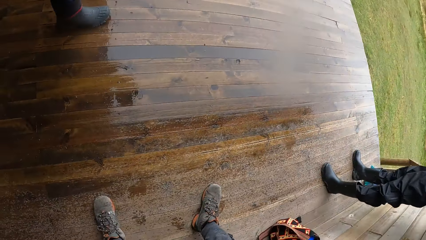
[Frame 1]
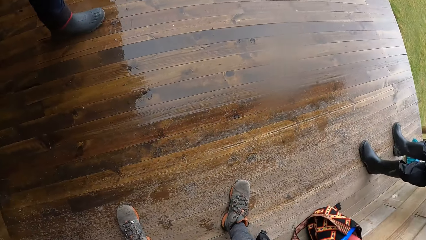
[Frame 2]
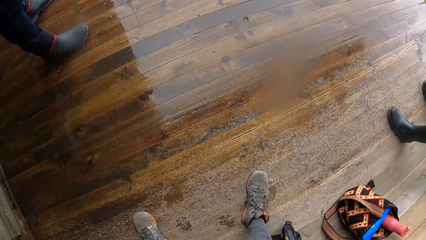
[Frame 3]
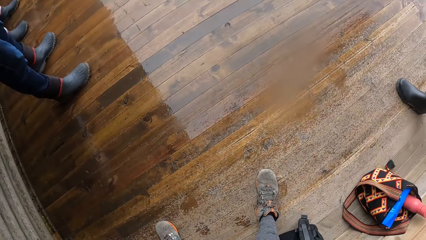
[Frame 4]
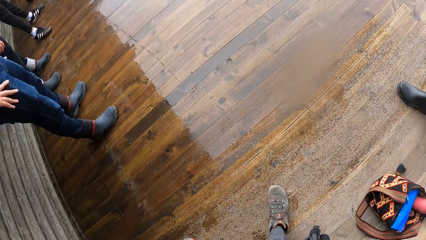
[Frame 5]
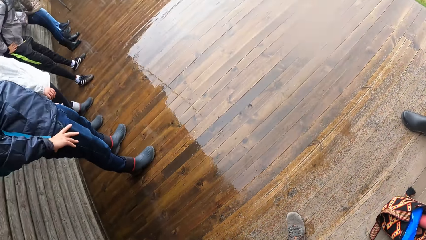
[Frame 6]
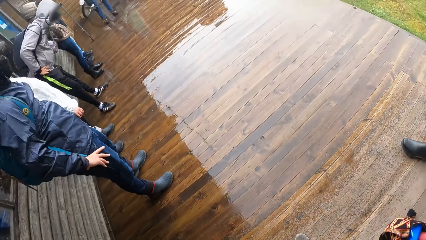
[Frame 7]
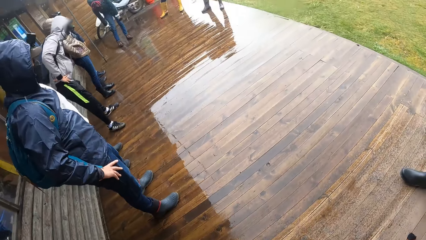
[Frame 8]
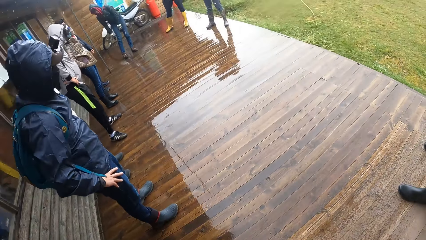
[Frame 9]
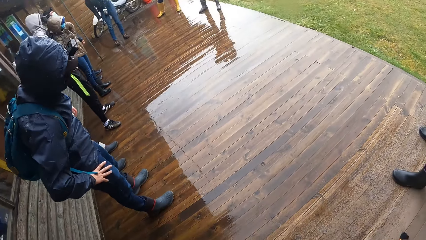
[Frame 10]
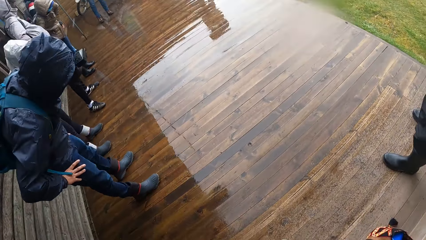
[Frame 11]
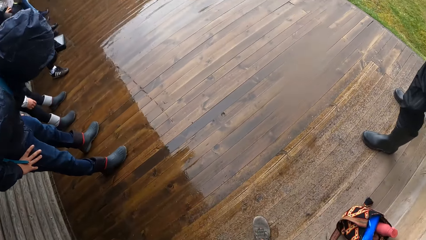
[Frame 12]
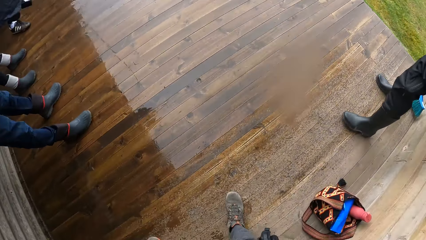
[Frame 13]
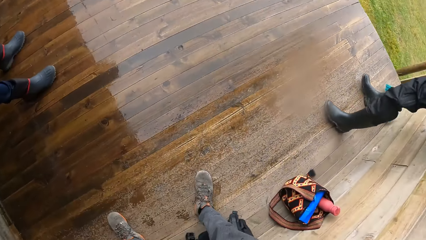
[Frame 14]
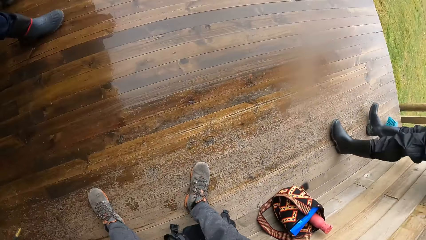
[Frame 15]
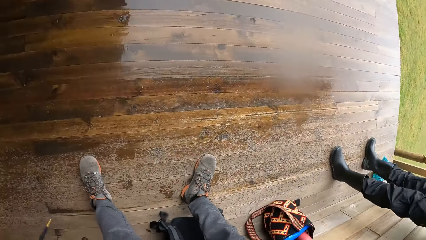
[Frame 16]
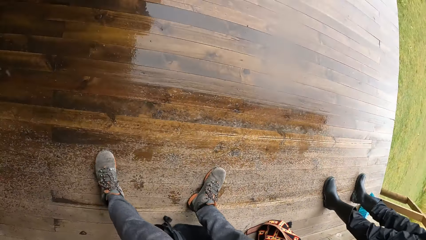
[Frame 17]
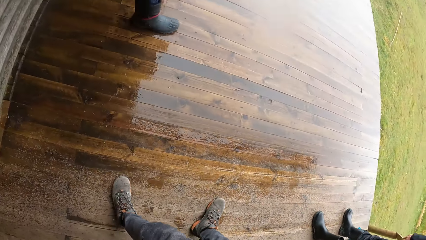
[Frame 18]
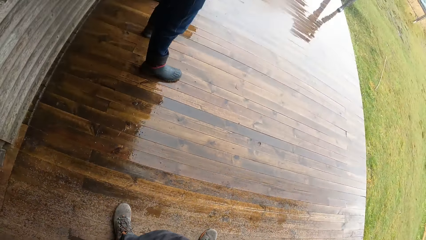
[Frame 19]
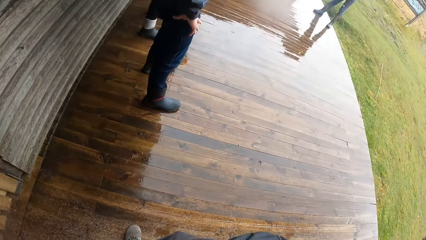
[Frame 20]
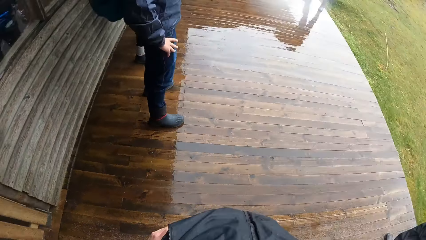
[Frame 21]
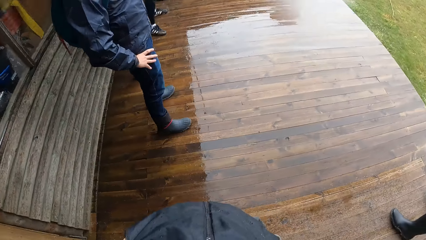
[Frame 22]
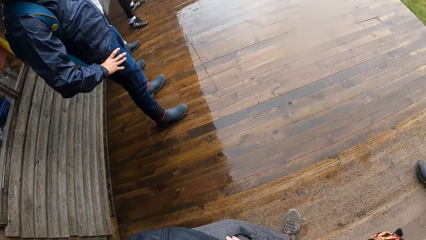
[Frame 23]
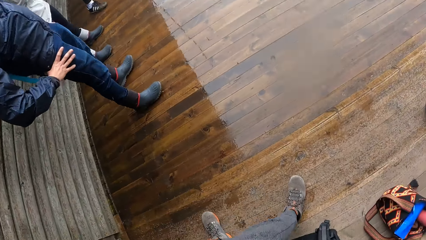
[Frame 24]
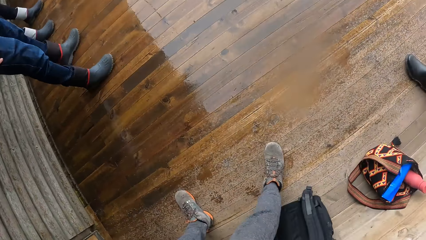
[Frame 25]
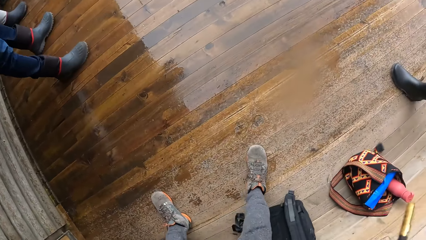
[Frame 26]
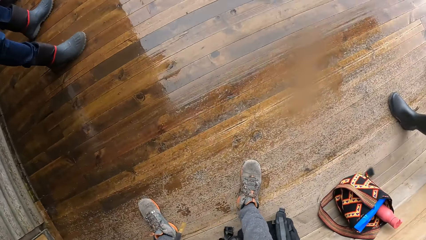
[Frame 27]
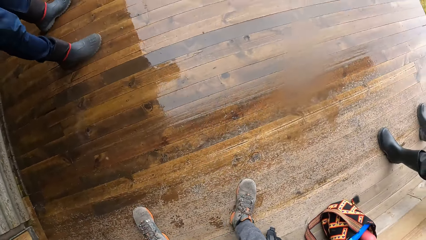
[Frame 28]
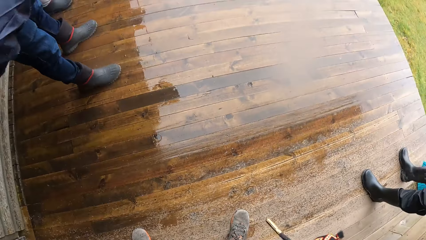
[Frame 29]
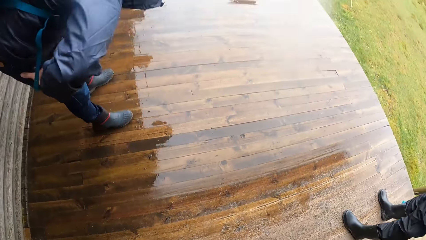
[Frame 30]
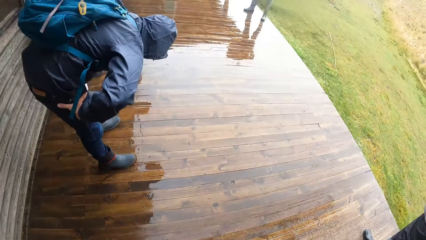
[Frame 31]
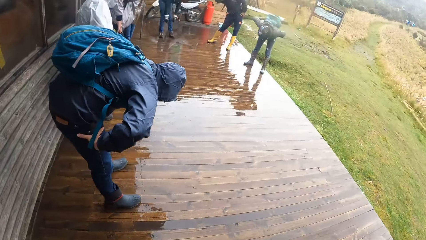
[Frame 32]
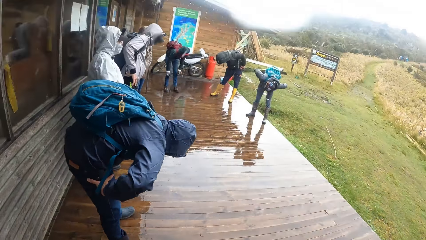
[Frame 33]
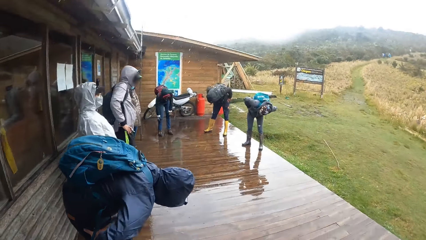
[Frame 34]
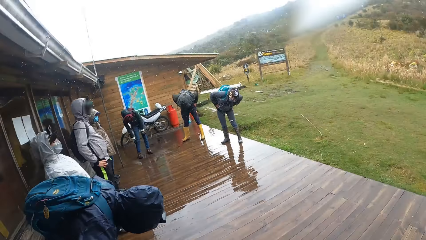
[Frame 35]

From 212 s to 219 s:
The camera wearer shakes his head.

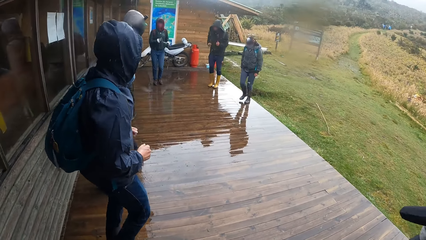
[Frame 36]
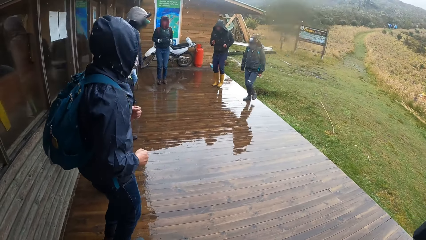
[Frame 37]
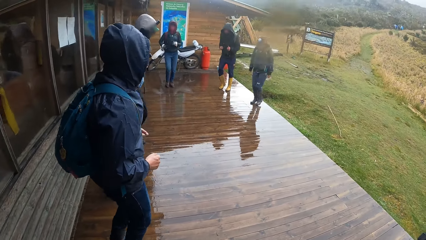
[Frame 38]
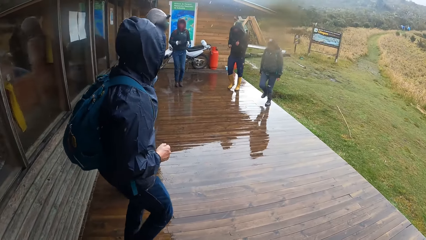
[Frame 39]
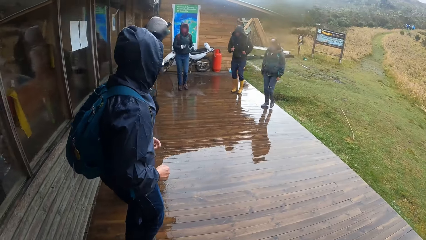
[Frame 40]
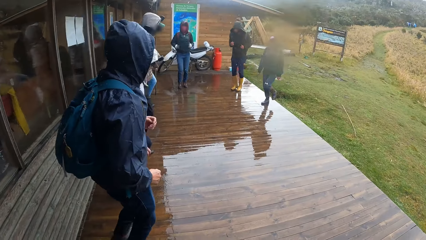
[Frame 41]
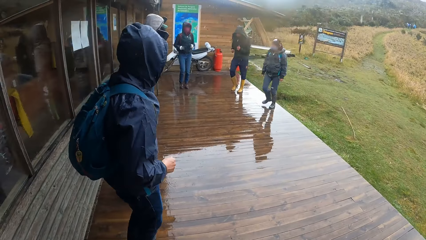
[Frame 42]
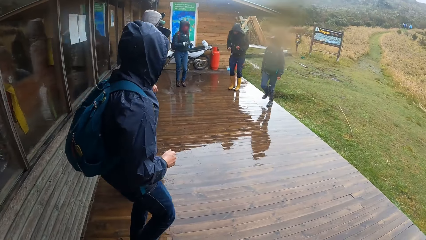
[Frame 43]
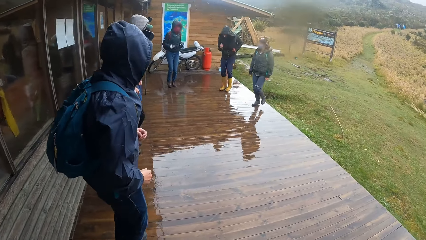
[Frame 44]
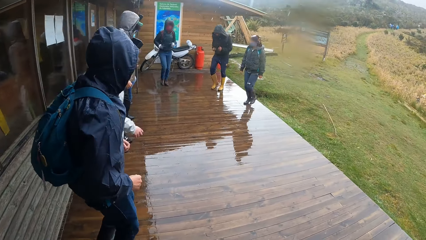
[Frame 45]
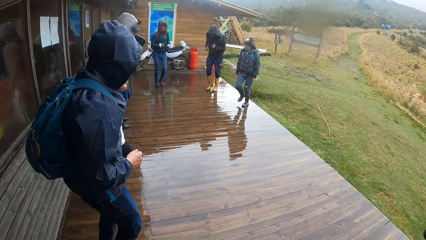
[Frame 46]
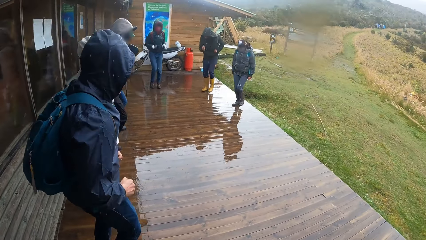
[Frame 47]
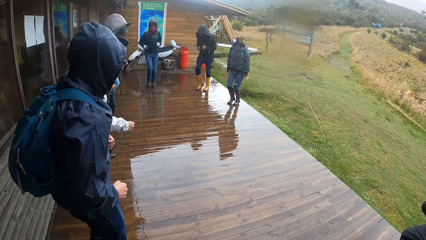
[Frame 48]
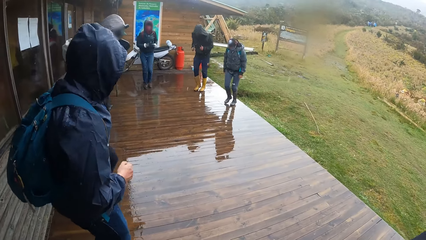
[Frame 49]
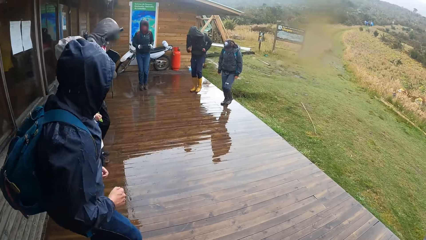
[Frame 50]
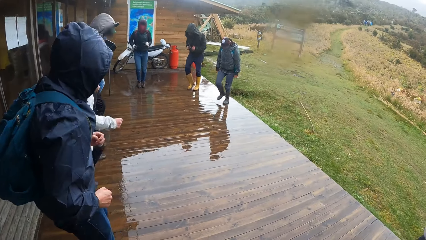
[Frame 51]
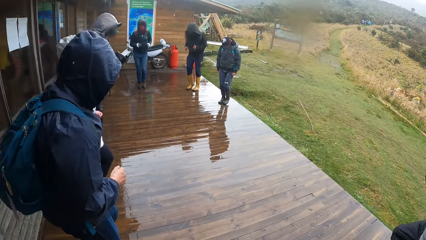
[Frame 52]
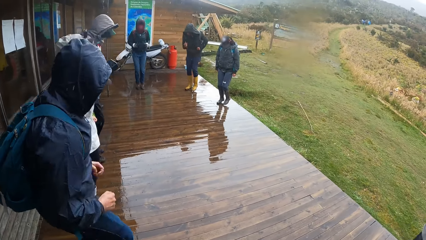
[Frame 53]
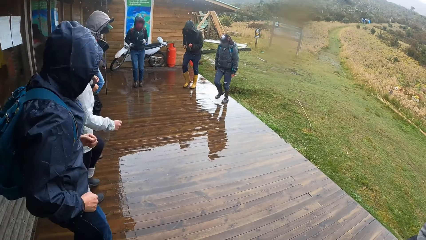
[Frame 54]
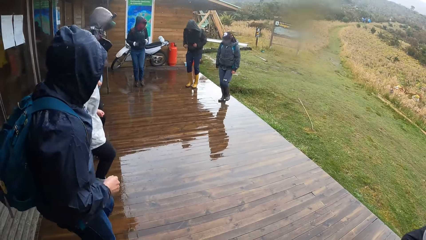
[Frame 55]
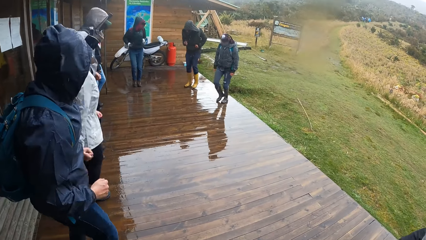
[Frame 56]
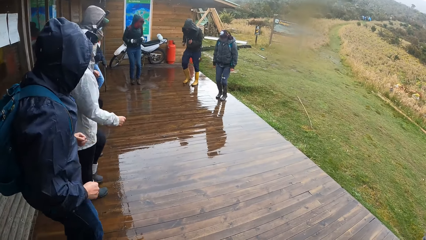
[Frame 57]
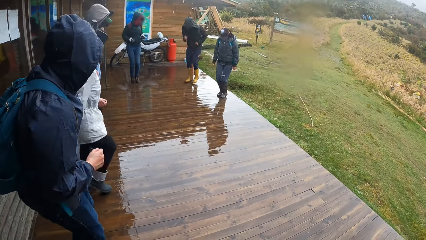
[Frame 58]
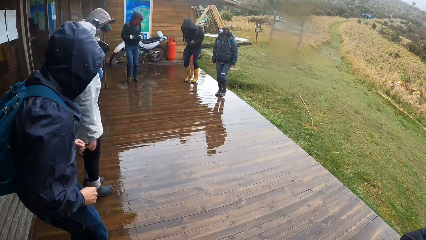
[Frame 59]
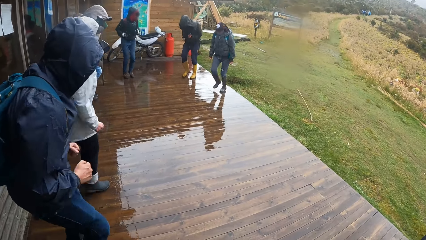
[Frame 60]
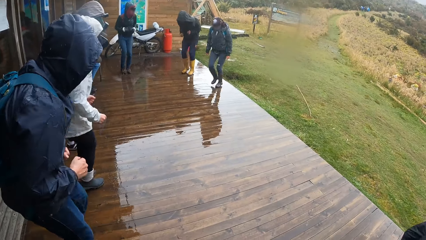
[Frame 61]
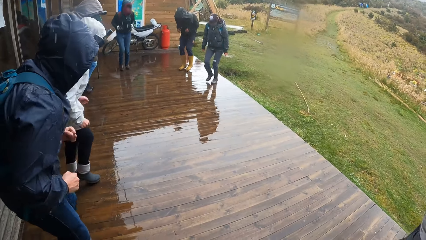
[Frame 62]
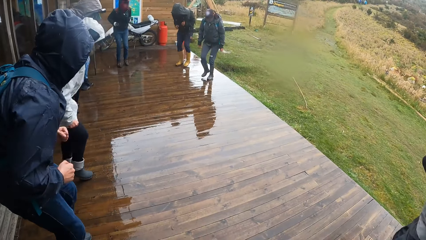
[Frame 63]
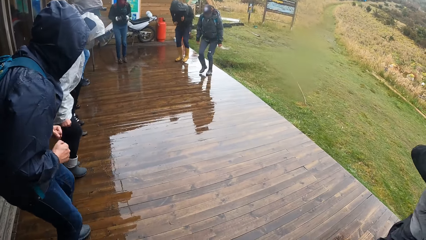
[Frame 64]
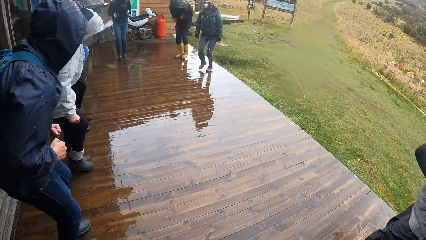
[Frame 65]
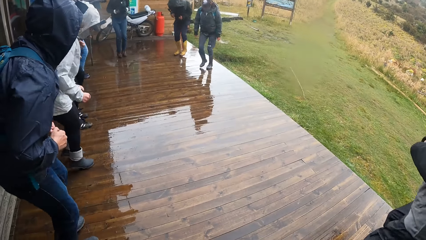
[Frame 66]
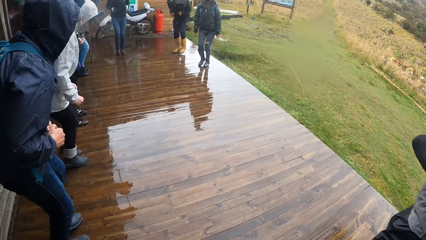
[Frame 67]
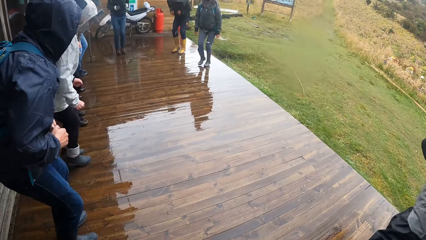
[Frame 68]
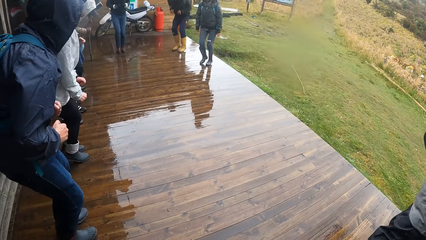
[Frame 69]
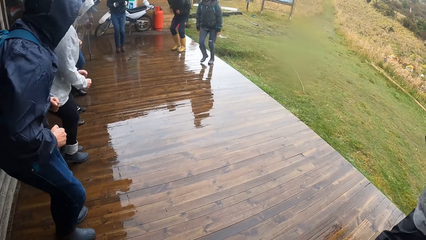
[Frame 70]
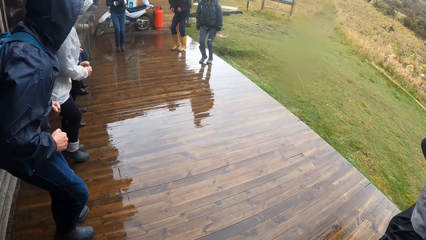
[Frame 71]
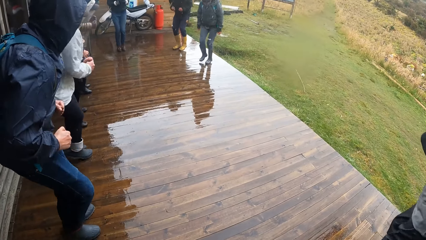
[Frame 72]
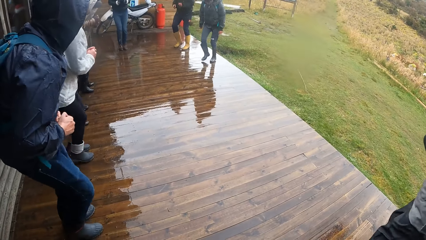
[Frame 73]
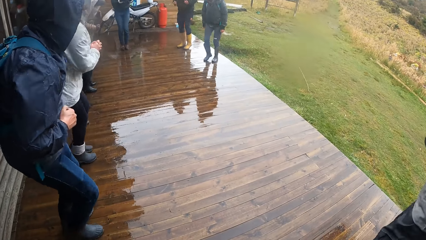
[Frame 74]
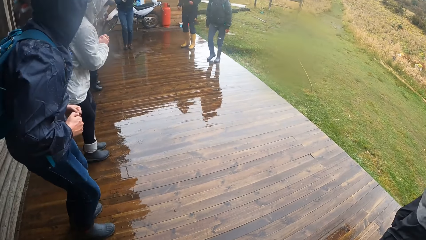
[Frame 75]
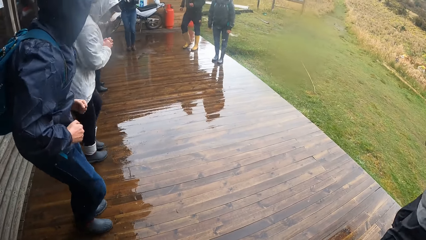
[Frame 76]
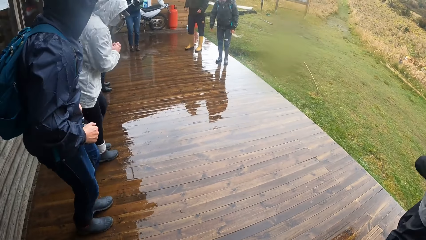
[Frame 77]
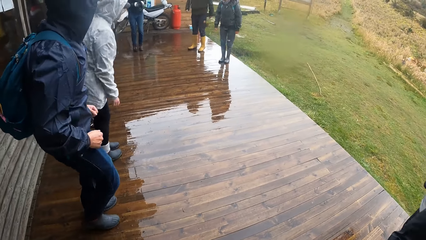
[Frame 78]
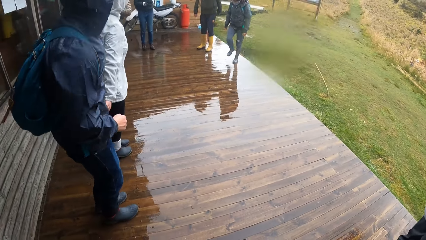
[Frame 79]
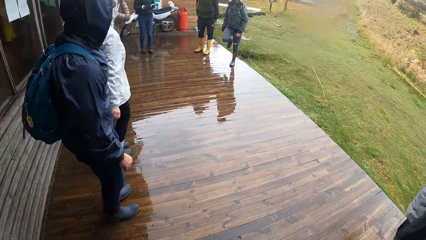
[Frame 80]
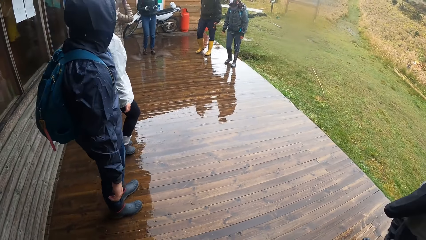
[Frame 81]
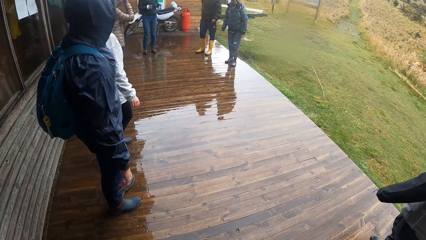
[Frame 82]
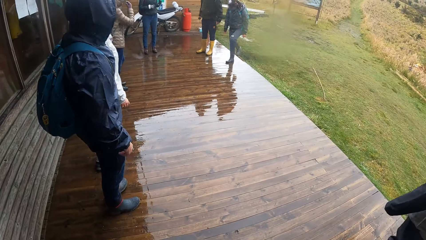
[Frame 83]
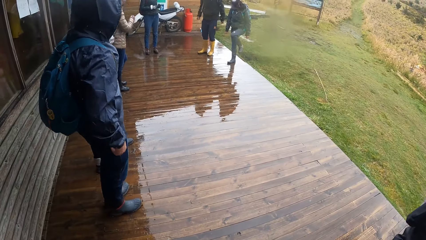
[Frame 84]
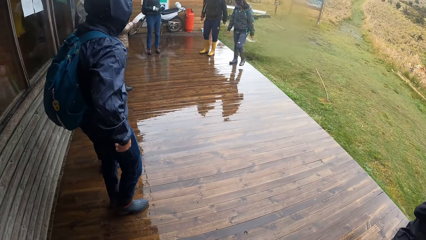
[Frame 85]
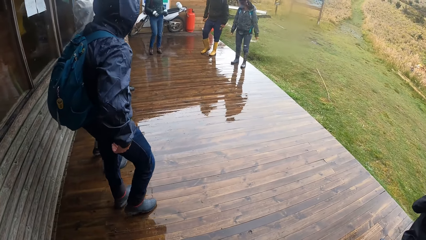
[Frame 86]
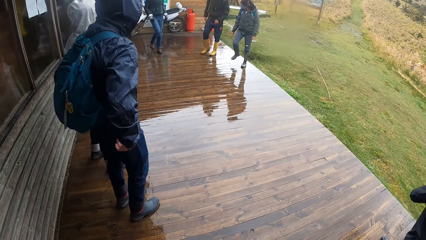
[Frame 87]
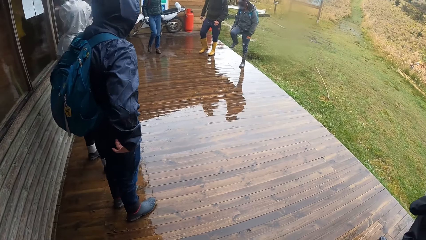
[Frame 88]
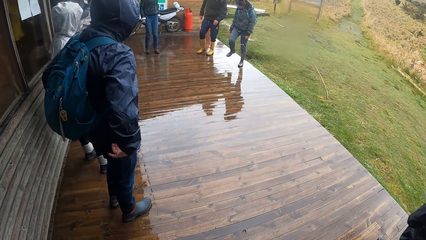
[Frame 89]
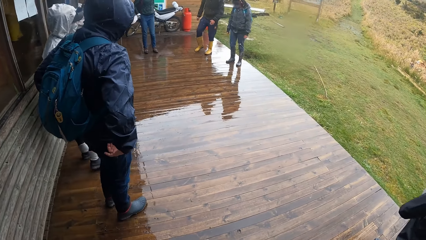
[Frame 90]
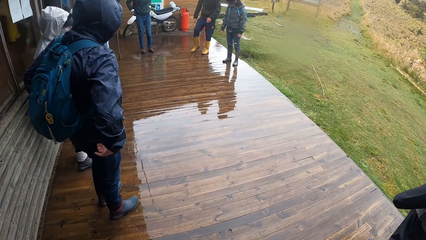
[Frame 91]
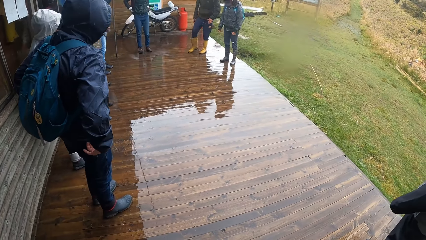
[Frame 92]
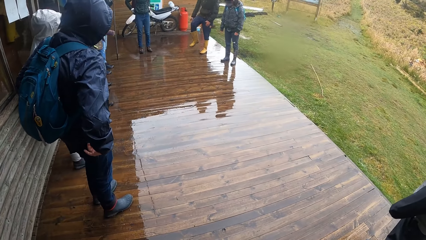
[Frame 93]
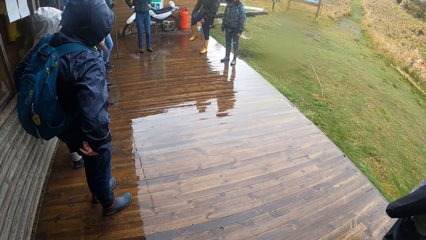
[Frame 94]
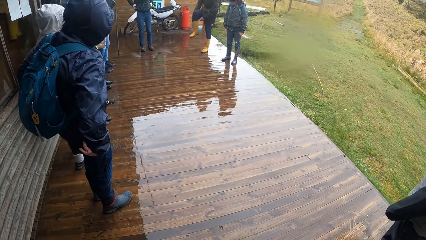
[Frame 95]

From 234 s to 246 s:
The camera wearer jogs on the floor.
